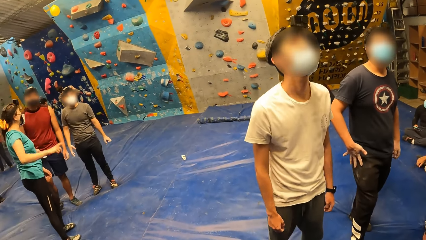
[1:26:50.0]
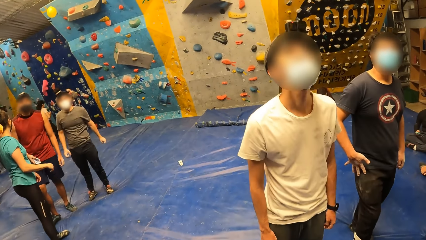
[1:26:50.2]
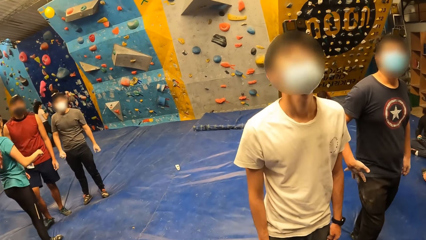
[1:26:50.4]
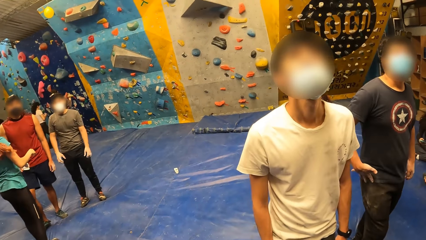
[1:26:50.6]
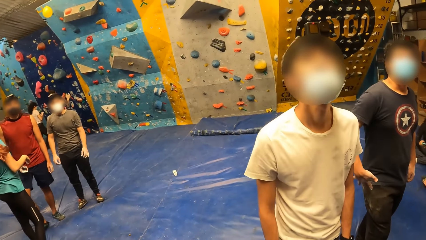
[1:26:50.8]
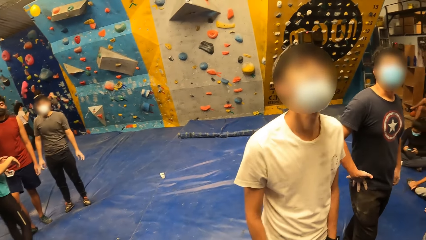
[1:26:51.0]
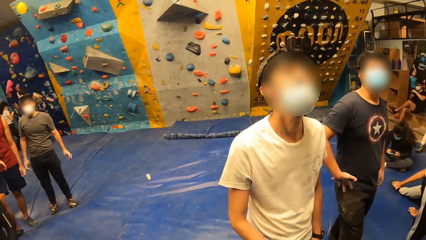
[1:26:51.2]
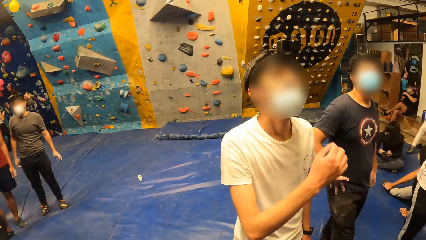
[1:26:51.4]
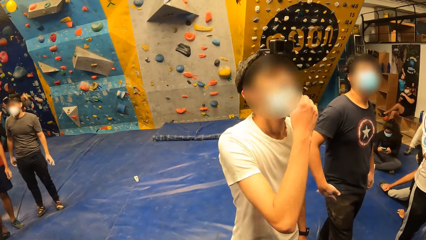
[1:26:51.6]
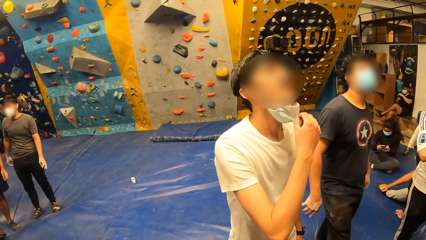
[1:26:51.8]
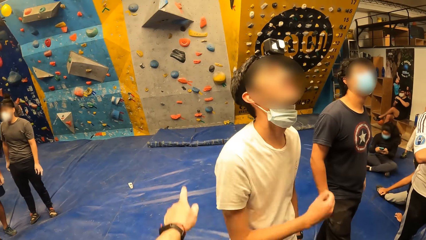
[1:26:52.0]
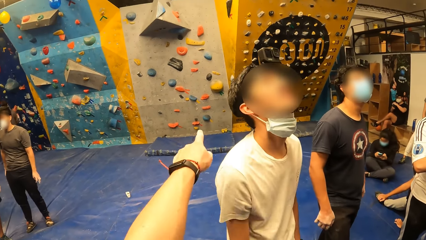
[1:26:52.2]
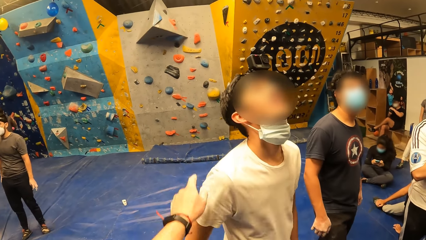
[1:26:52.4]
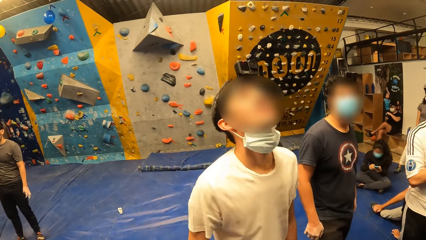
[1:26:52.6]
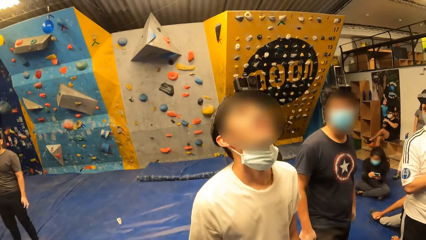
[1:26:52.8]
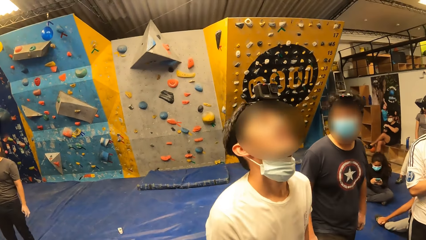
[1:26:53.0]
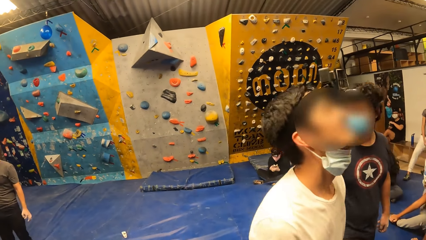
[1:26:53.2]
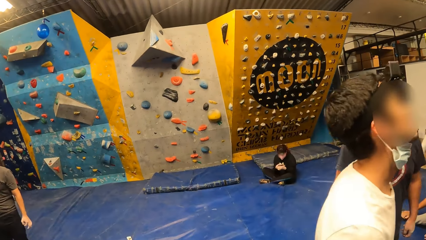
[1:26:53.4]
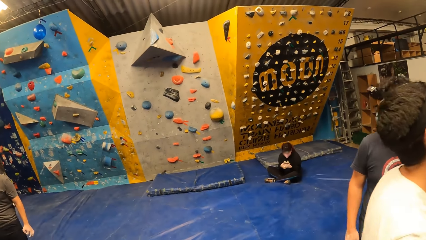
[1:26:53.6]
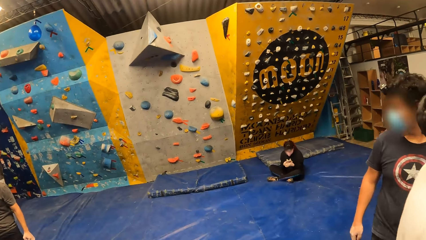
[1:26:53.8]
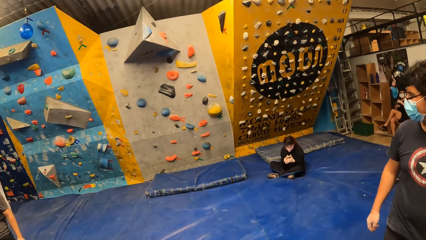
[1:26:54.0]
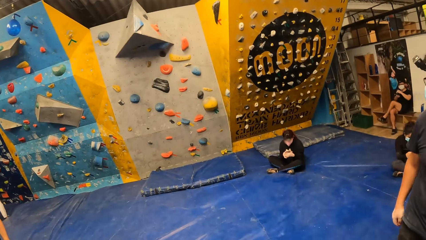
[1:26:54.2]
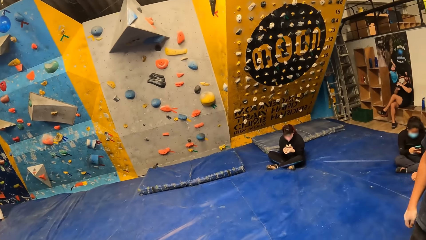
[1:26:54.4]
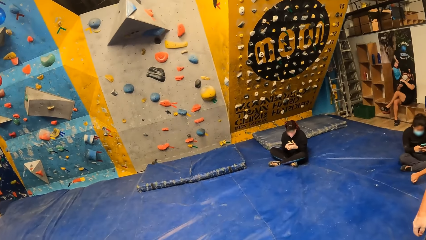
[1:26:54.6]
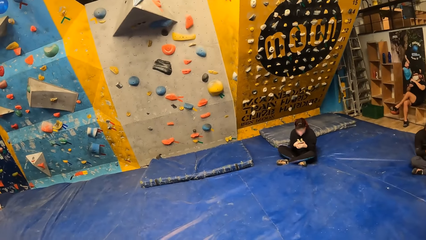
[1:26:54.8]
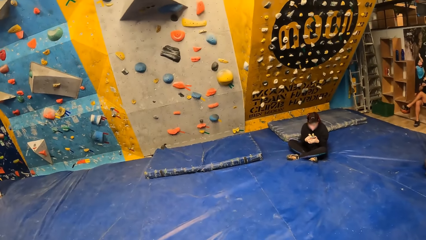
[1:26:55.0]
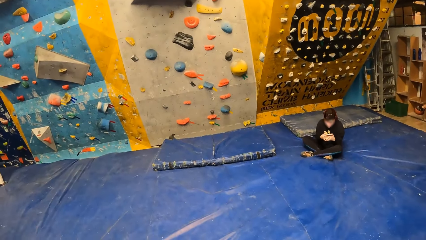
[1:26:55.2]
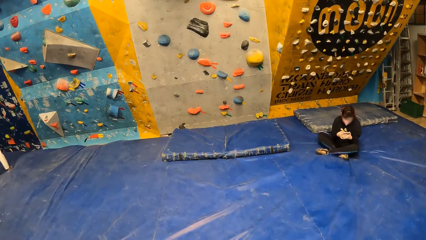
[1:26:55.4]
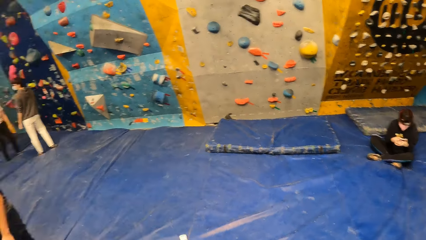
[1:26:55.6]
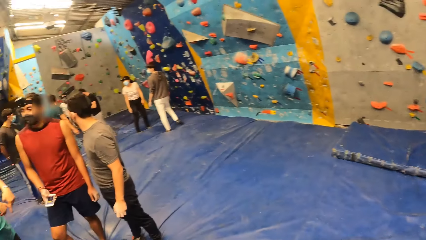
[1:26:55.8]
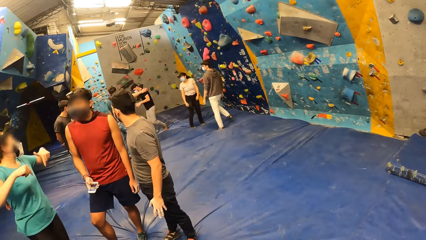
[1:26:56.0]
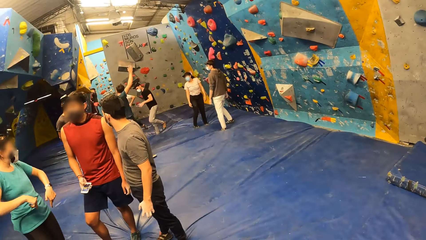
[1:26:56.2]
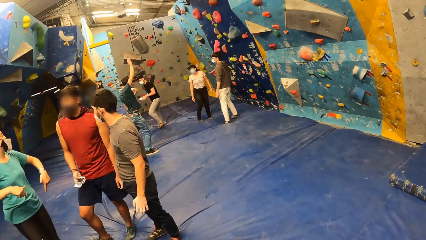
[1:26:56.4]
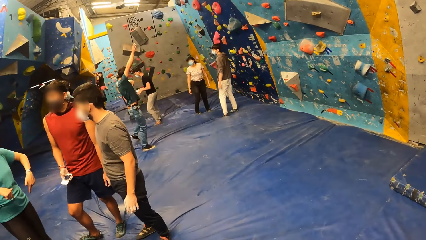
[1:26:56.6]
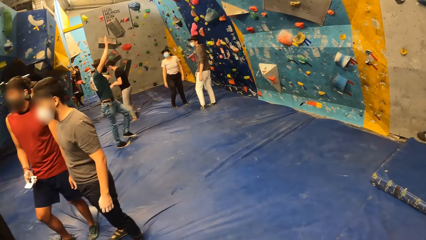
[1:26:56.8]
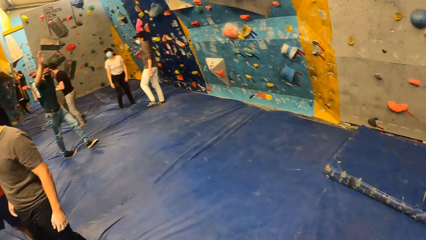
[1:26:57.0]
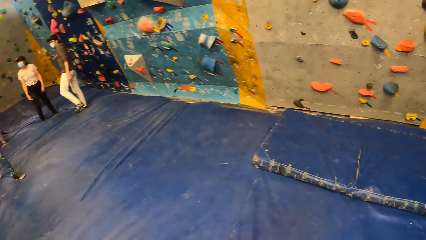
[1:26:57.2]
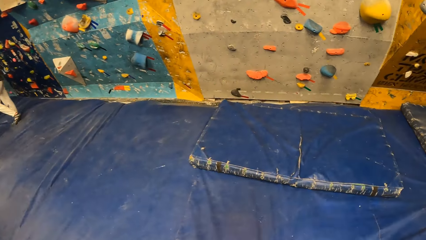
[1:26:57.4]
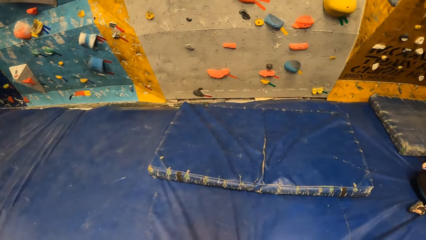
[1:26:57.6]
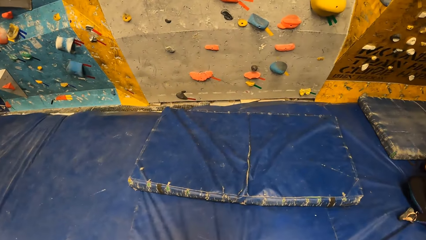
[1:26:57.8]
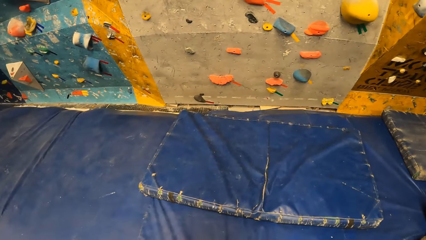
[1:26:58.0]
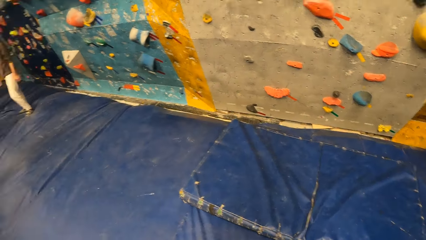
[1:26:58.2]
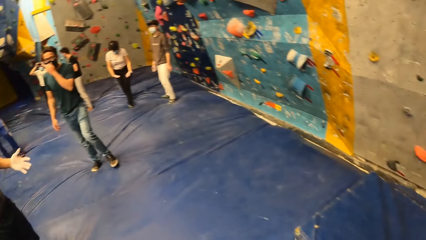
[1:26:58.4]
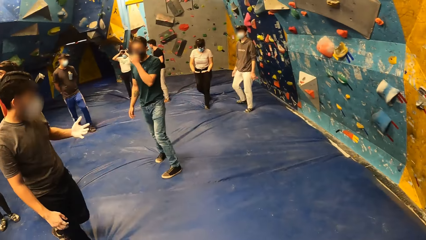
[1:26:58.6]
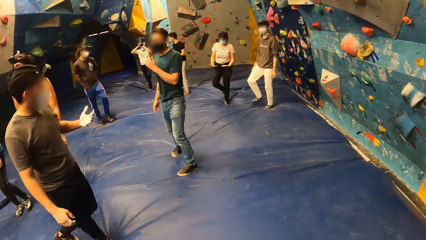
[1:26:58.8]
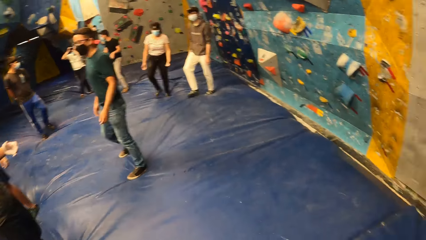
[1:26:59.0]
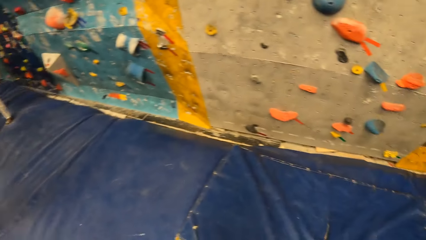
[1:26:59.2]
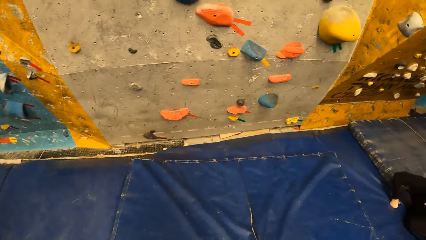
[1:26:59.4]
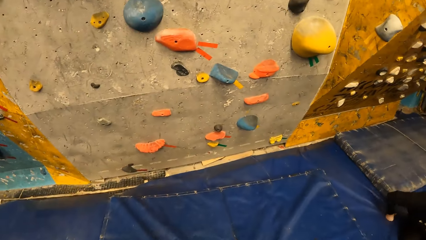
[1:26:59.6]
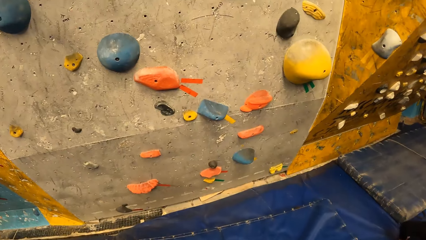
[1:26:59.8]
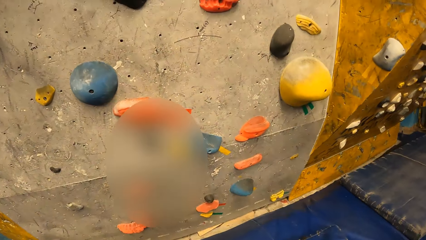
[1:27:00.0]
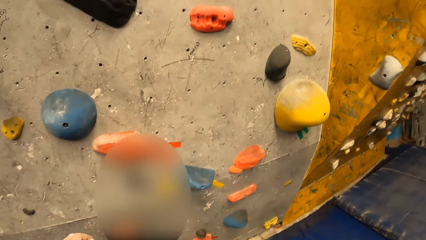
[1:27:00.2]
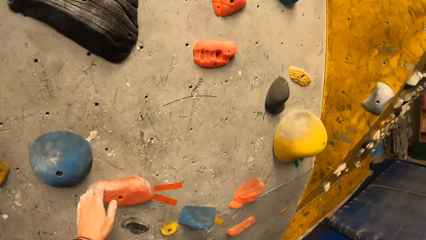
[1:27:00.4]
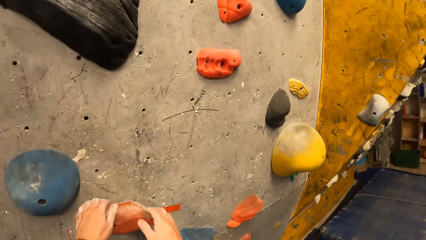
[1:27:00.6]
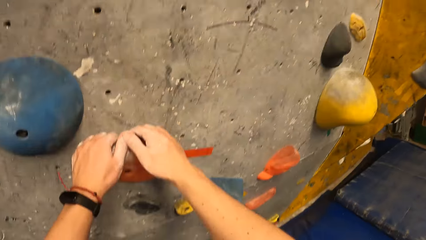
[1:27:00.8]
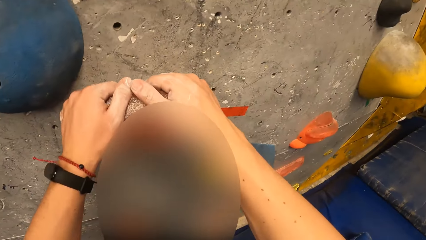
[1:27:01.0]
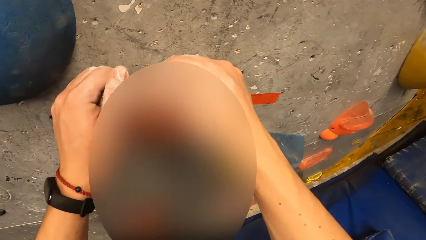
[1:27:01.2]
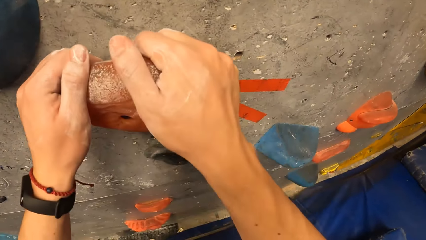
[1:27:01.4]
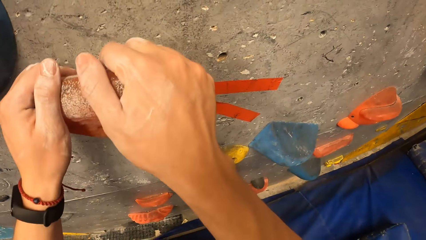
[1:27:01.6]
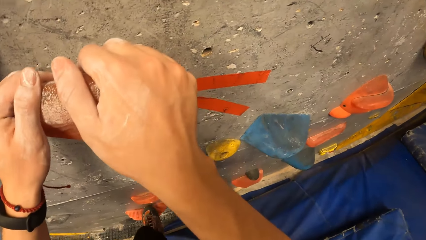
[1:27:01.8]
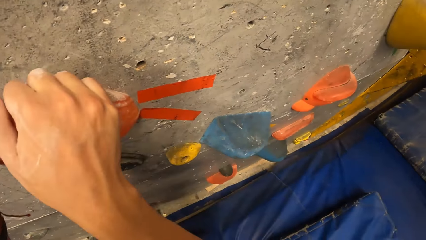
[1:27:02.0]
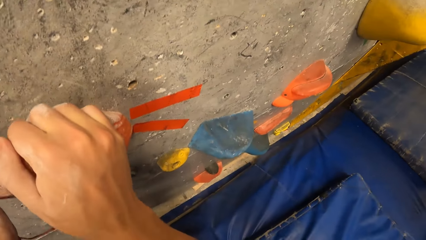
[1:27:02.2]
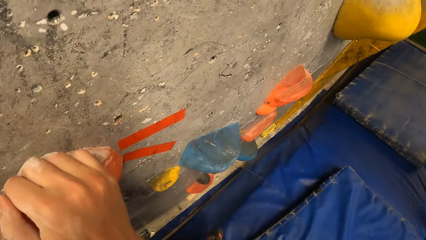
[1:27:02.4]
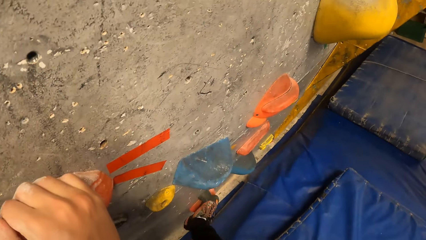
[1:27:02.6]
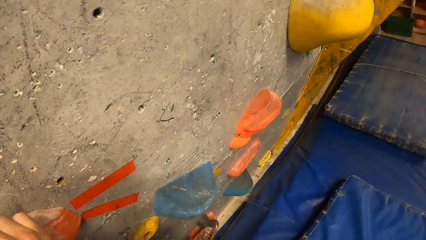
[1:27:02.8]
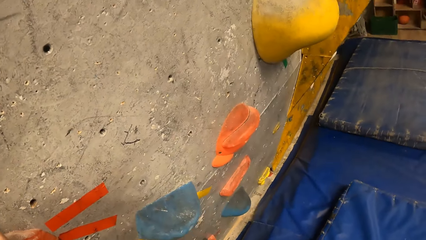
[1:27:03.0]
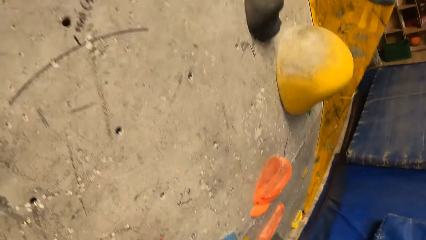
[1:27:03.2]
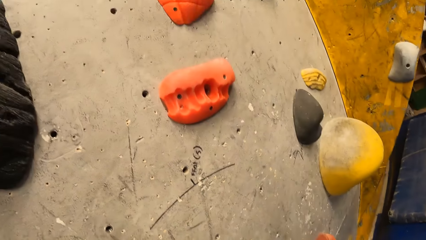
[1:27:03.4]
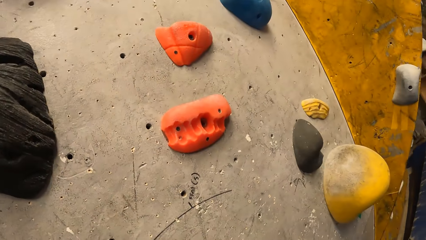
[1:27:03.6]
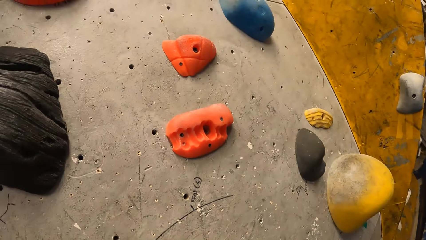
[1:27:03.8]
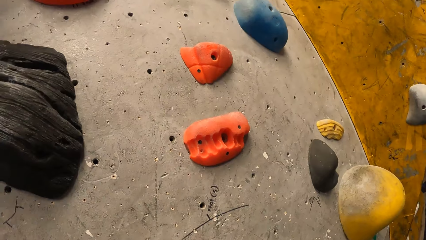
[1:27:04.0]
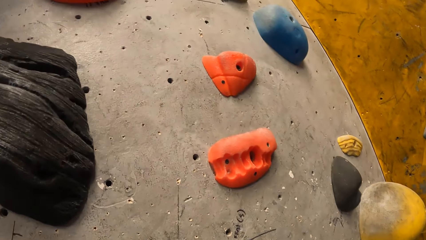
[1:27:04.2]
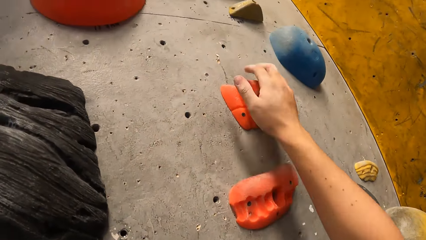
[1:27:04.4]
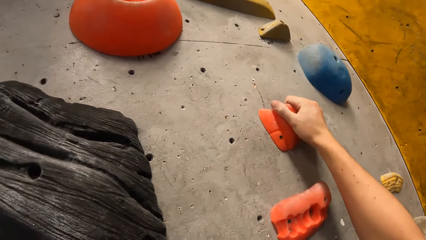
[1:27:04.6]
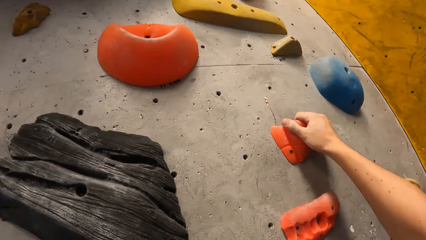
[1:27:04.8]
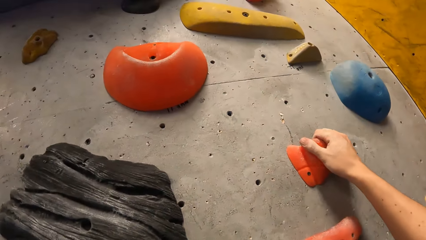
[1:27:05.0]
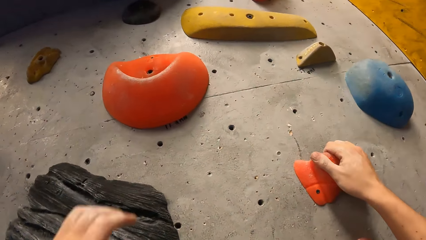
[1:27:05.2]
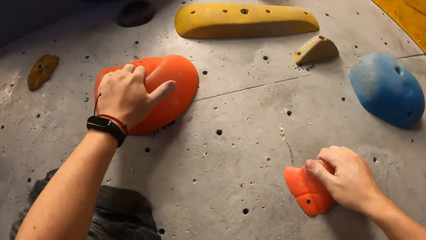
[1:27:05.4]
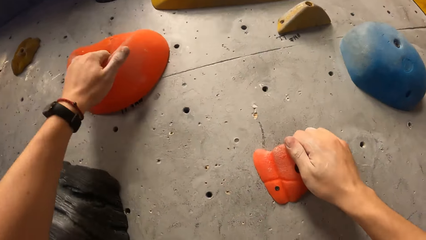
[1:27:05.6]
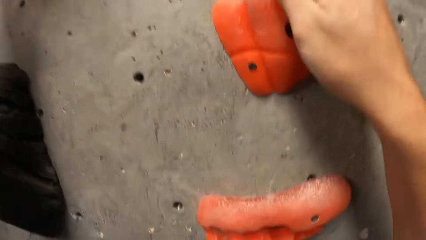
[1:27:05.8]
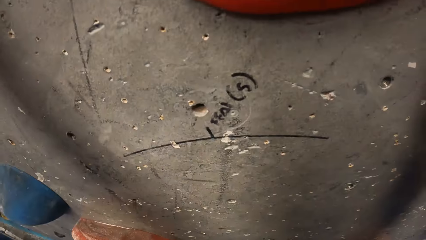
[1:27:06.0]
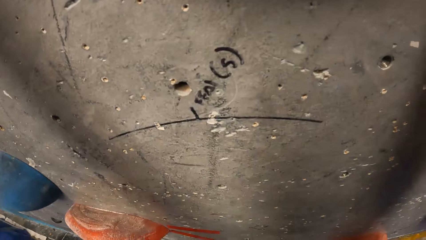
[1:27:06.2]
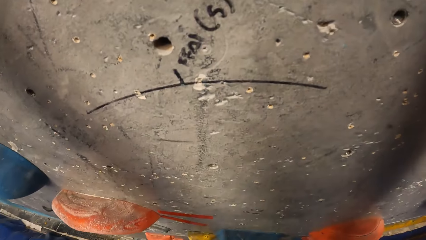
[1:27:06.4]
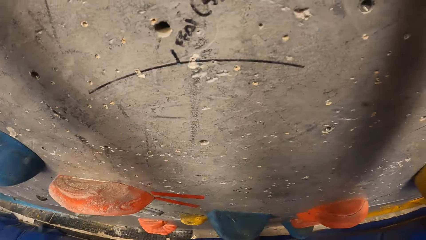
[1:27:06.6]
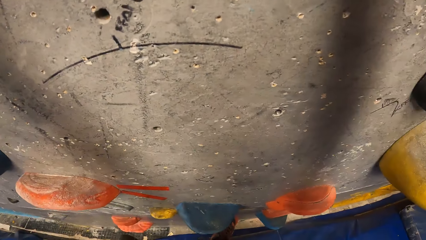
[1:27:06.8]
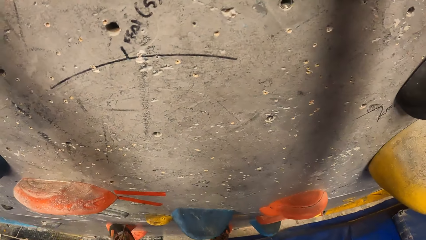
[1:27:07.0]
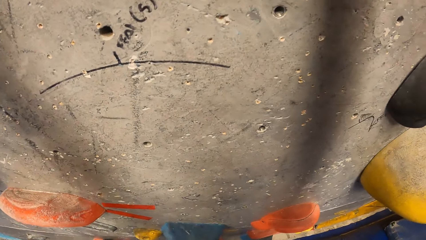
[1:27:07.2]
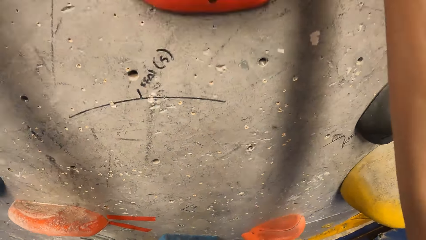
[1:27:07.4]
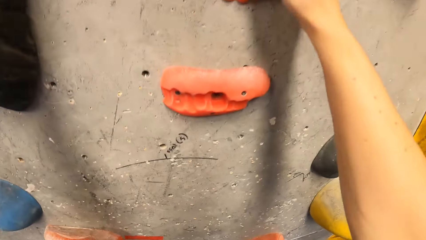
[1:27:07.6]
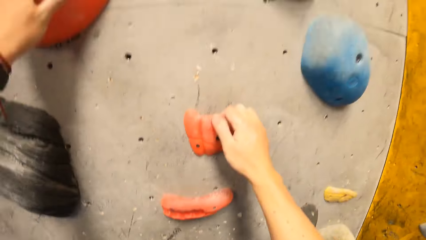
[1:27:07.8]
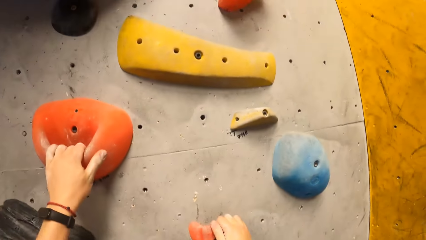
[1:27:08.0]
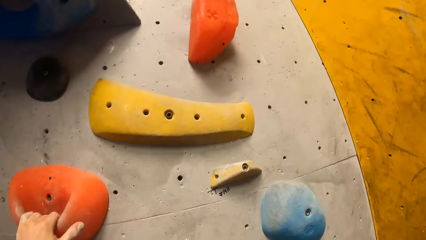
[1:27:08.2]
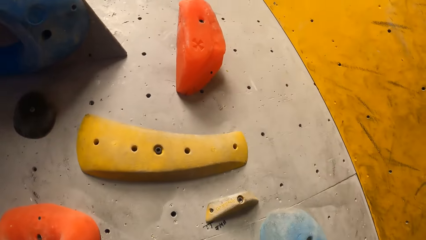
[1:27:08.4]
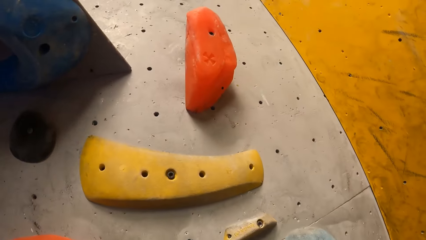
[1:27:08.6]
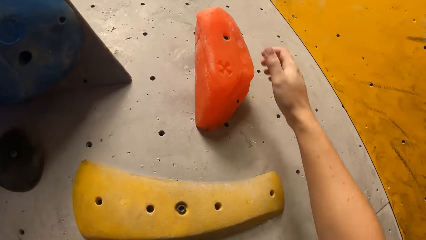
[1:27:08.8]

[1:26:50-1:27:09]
The camera wearer walks on the floor. They climb a wall with both hands.
